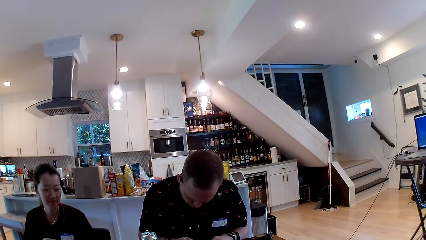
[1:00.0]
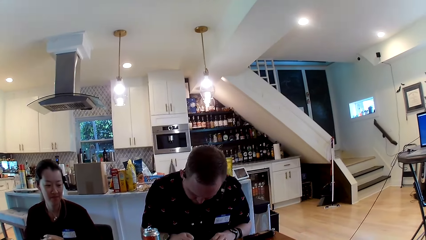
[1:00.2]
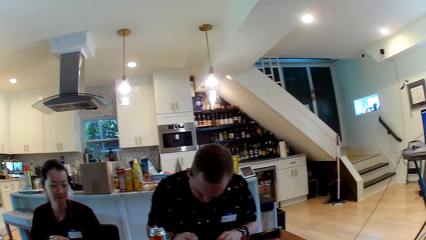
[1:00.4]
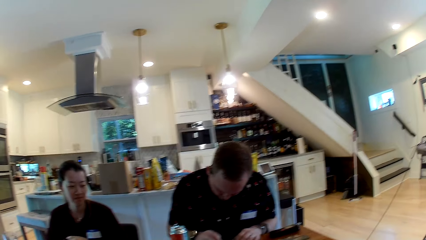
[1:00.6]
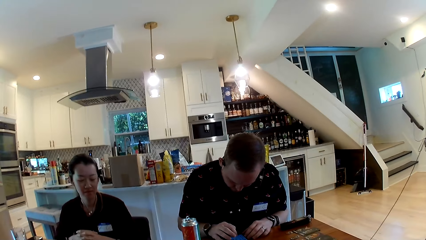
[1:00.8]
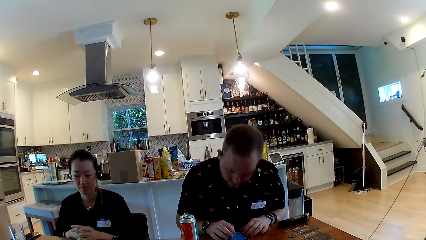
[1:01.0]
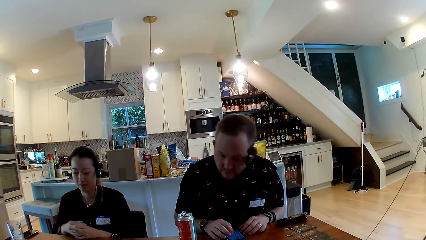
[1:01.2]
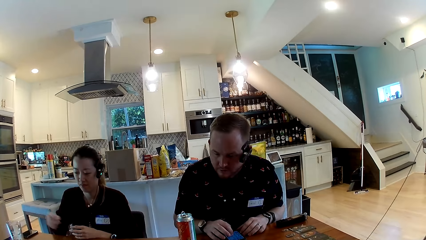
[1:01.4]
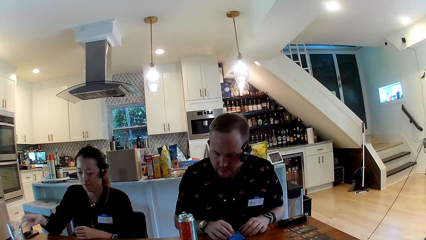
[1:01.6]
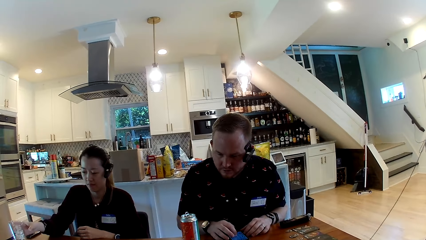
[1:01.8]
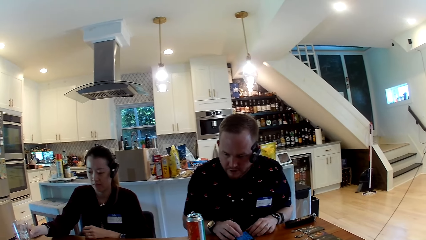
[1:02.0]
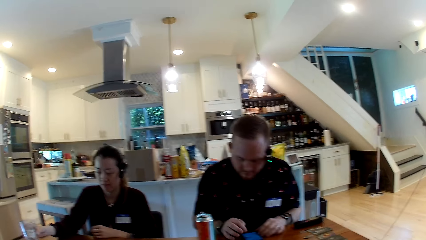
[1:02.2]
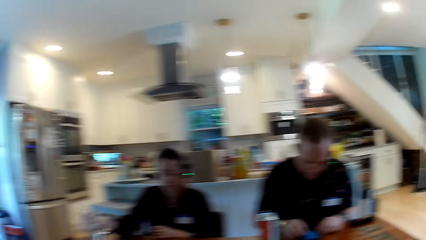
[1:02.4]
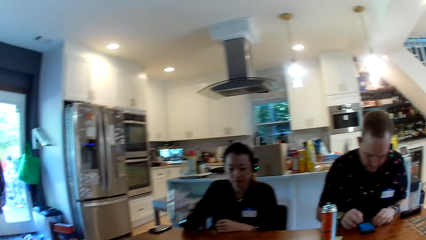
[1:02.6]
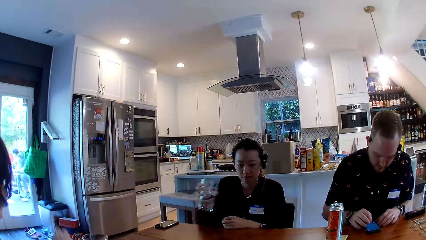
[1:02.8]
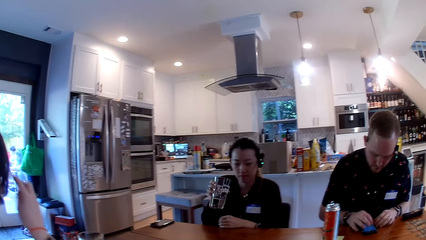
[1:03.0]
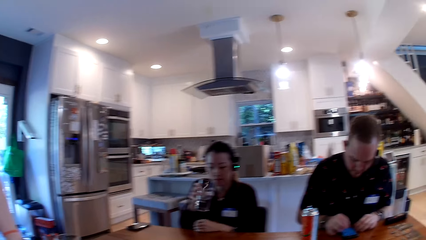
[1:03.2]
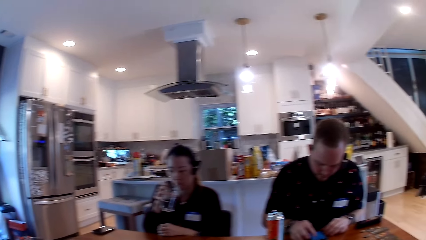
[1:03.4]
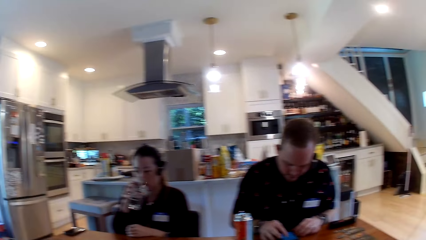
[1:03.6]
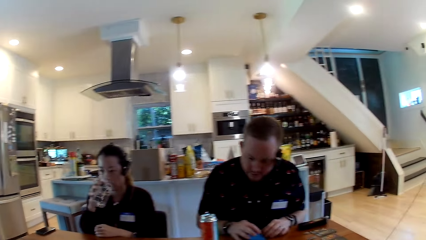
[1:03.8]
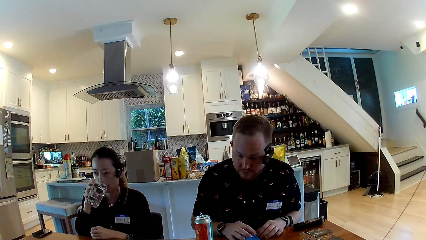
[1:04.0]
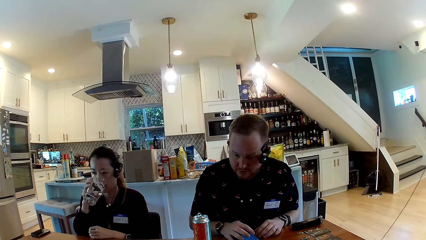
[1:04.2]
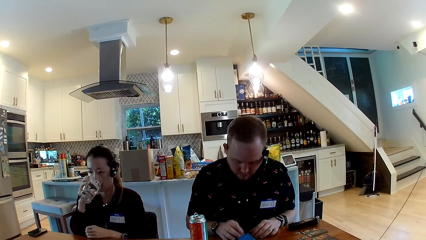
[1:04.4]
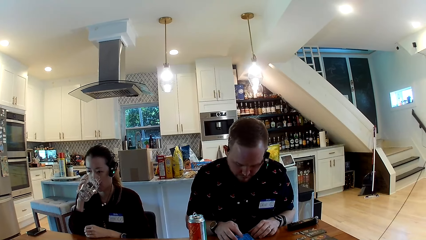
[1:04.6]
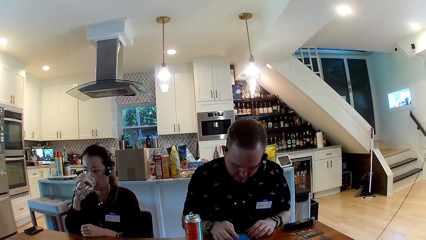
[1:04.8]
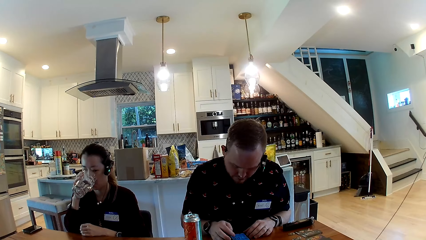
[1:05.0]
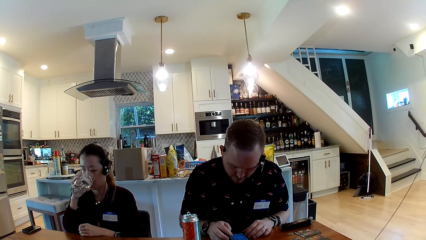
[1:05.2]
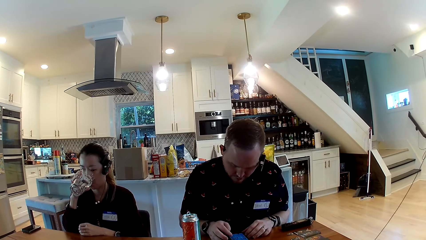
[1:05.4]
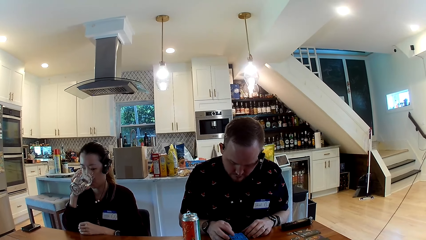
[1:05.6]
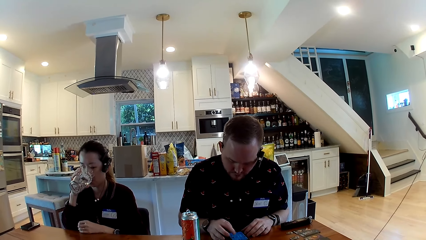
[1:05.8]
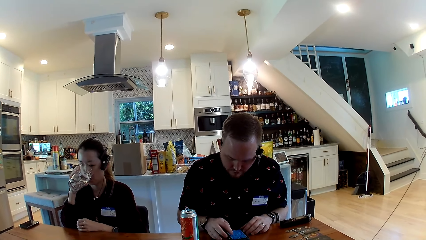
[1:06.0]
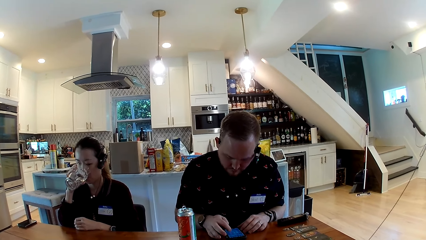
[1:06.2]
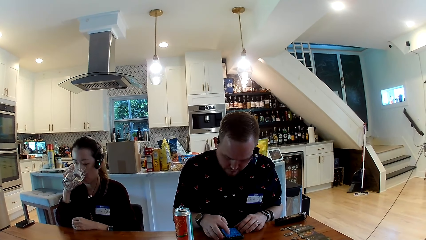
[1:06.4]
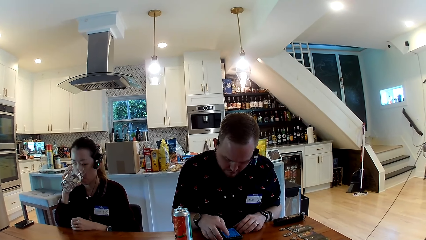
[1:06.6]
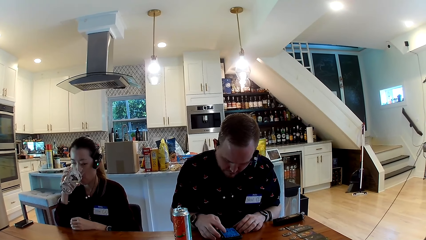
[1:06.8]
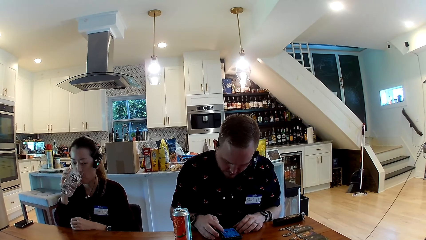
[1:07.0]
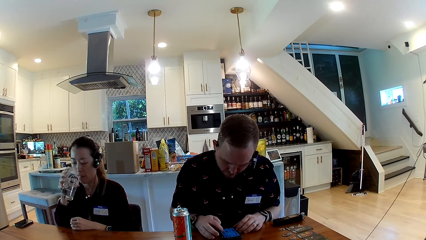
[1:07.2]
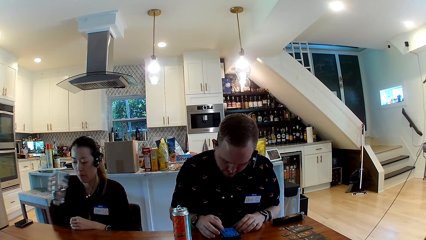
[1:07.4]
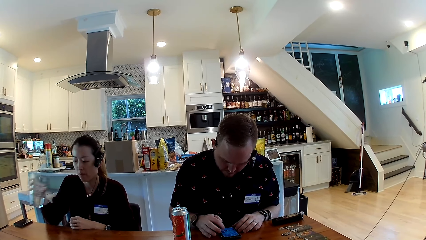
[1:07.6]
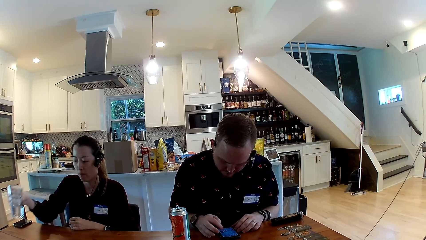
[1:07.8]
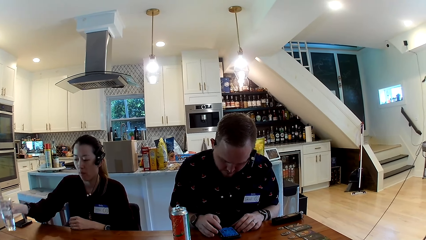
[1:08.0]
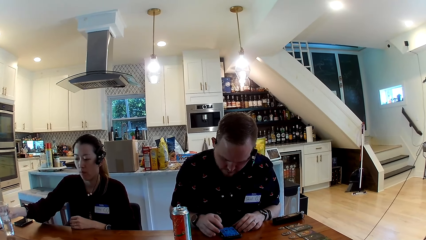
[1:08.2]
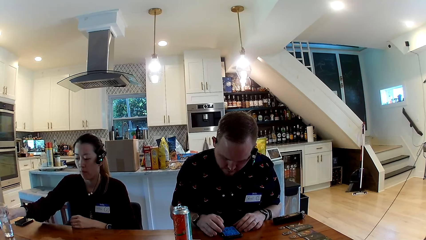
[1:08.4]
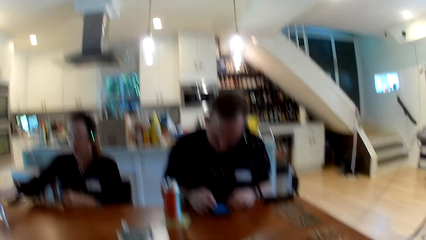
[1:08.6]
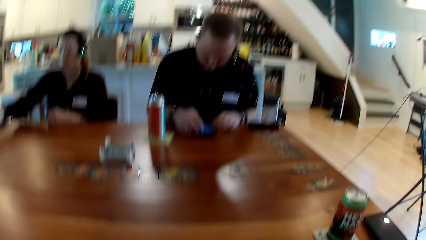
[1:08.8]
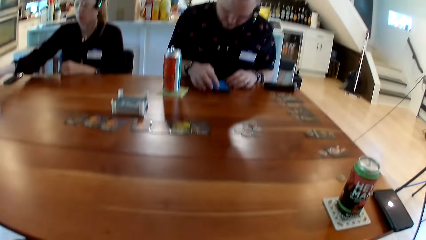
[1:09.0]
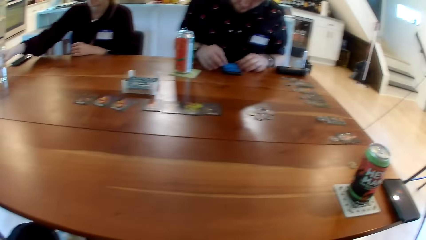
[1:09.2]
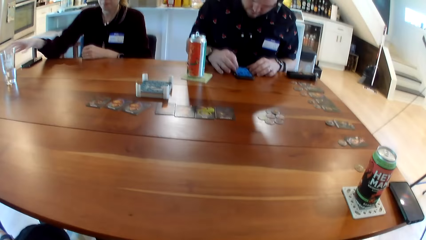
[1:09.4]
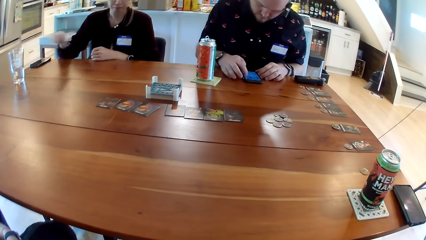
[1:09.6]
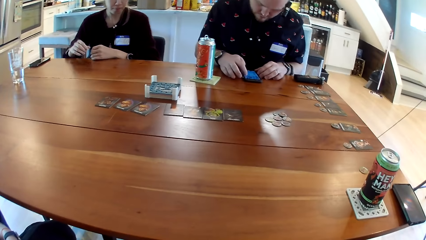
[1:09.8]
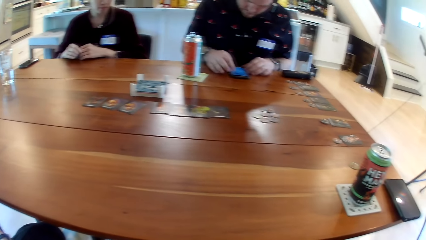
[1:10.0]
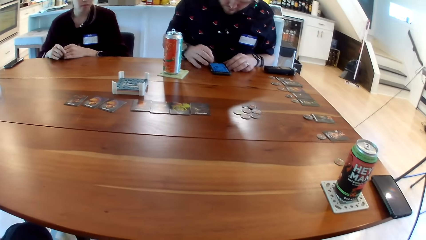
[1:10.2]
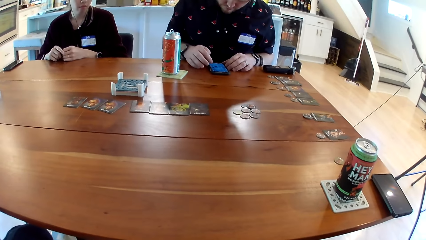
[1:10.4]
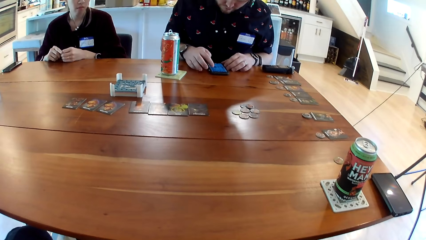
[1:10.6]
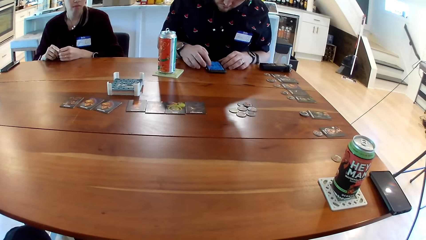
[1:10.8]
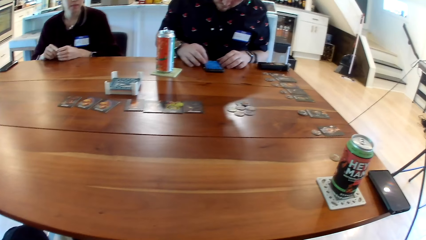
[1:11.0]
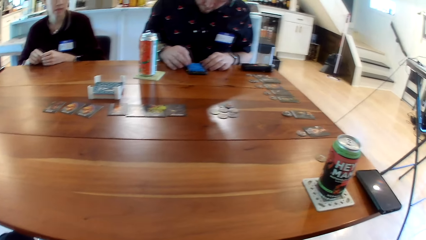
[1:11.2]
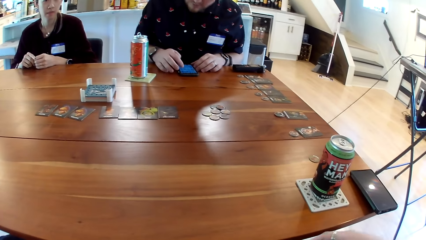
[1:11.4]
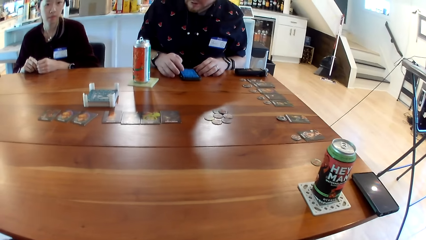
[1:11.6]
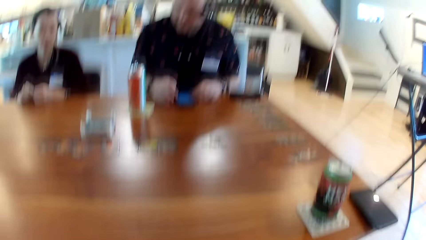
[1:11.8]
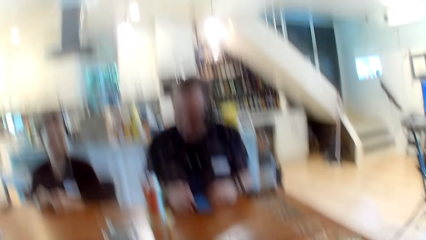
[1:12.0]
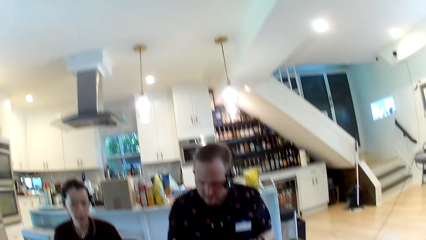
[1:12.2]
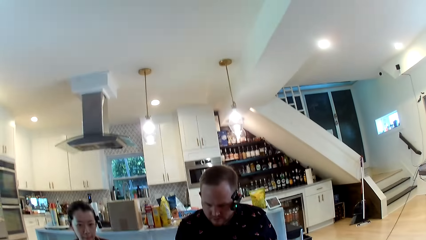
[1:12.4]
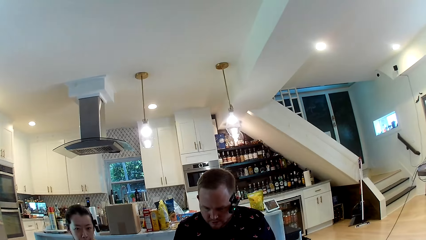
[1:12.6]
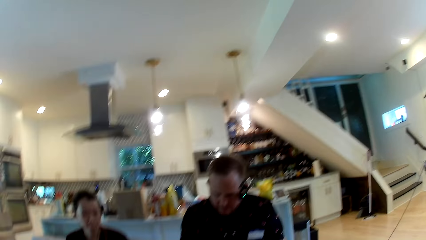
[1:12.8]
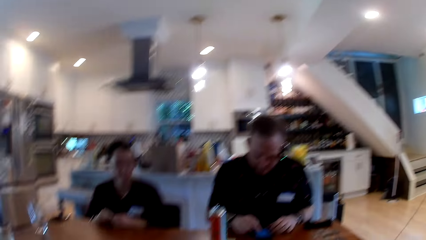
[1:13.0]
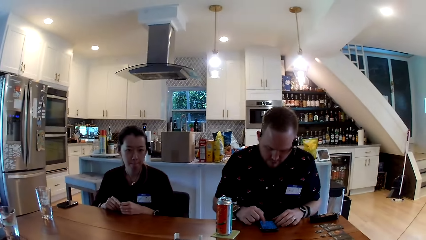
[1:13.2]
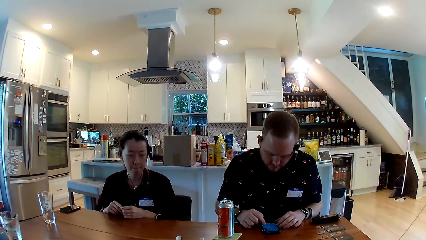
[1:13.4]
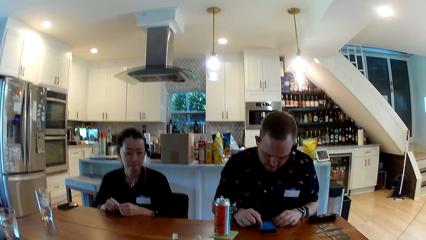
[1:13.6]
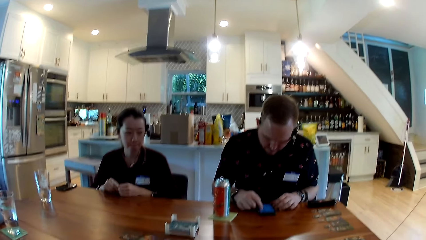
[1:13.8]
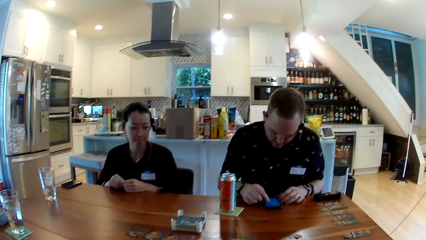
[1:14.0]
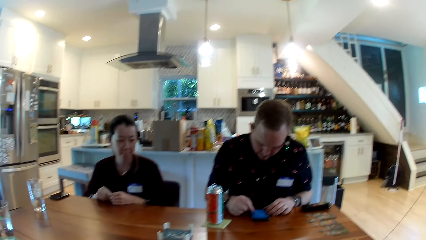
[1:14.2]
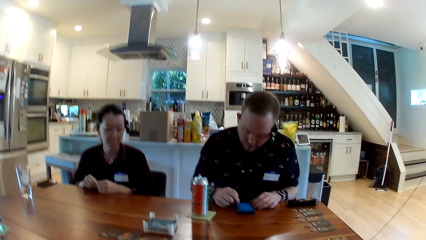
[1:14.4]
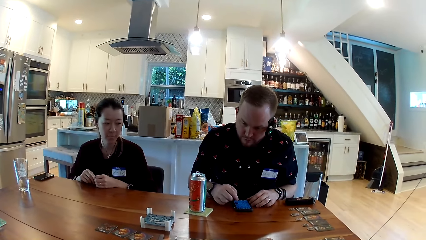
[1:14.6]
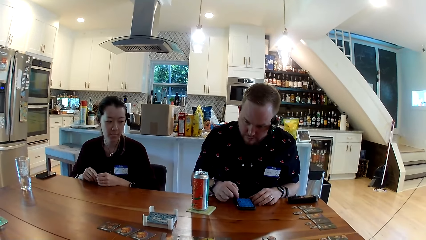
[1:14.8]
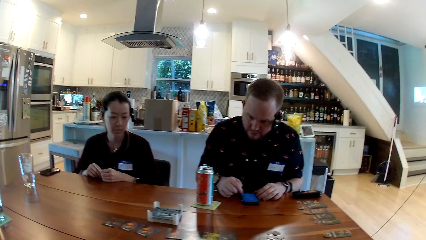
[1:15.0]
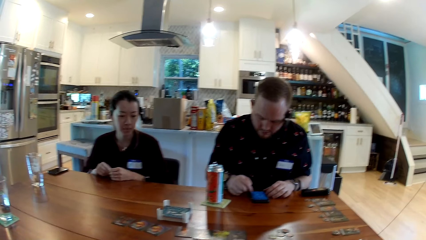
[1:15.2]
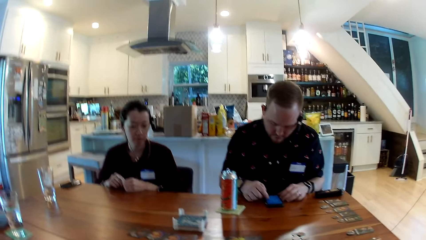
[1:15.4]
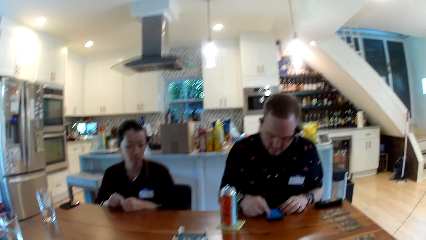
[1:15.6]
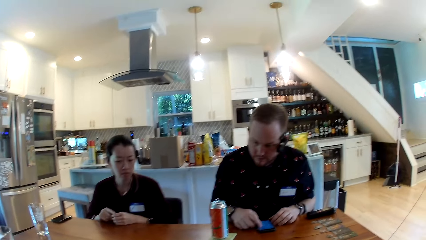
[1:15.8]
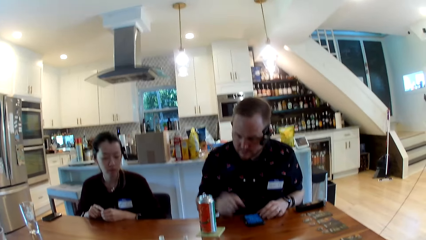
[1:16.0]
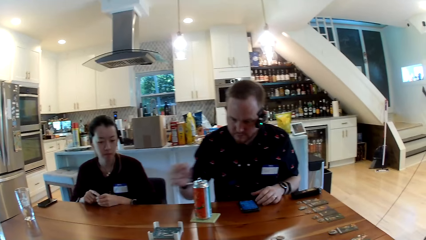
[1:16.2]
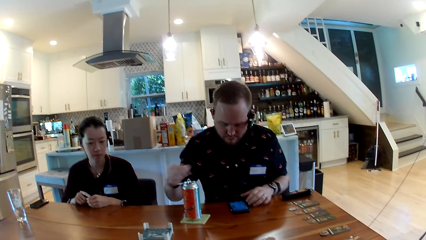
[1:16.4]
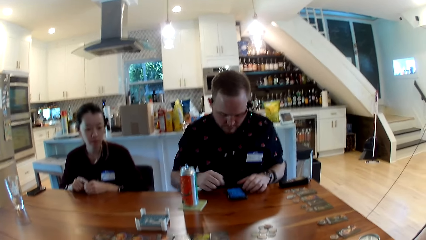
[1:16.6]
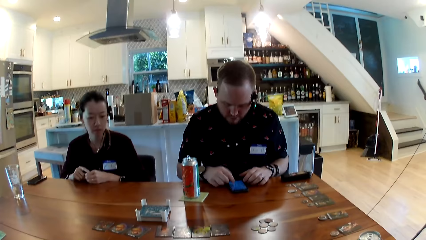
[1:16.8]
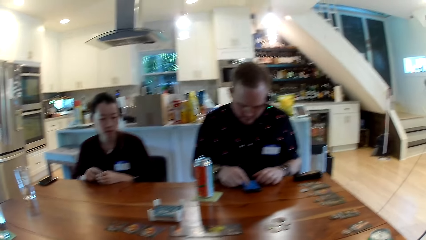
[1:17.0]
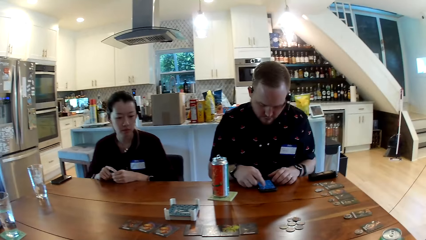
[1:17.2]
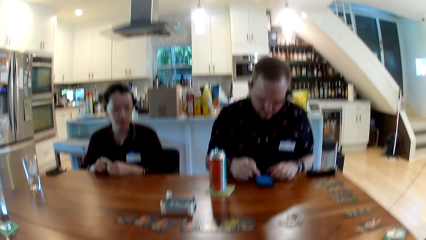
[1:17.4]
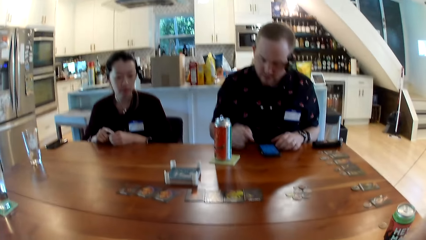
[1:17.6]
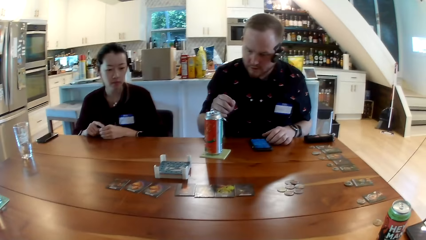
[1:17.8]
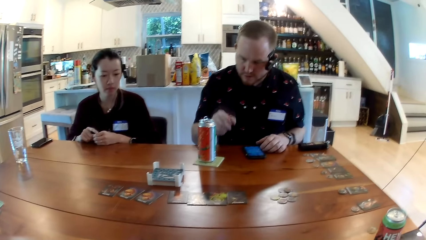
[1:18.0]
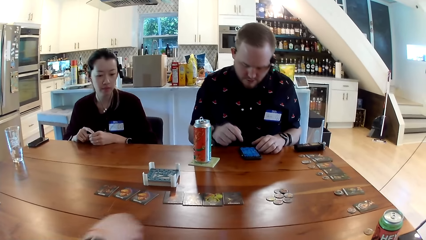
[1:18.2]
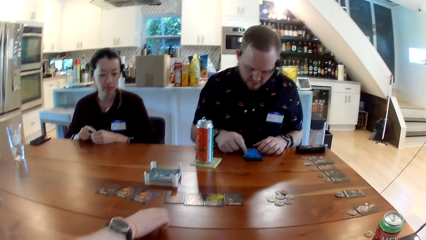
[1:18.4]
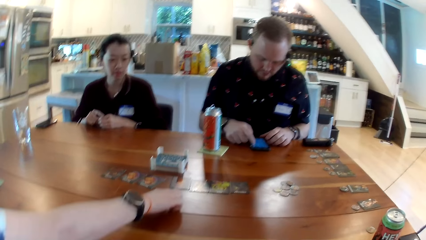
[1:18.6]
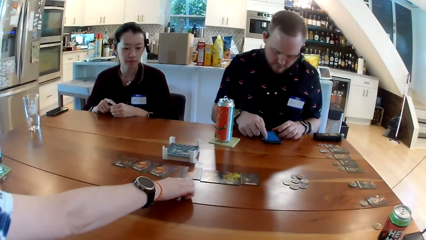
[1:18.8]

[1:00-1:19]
A woman picks a glass cup on the dining table with her right hand. Another woman raises the left hand. A man converses with the group of people. The first woman drinks water from the glass cup in her right hand. The man operates the phone. The first woman places the glass cup in her right hand on the dining table. The camera wearer looks at the table. The first woman places her right hand on the dining table. The man operates the phone again. The camera wearer looks up. The man operates the phone again. The man removes his hand from the phone. The man touches the phone. The man removes his hand from the phone. The man touches the phone.
